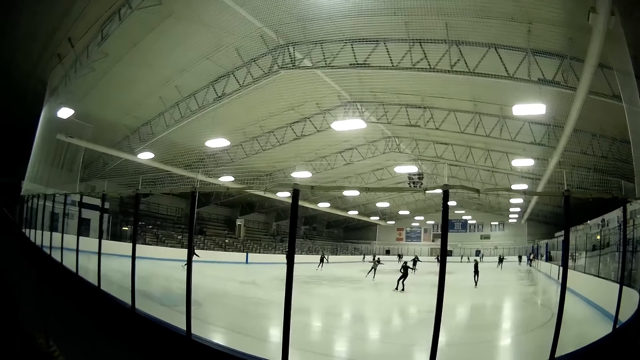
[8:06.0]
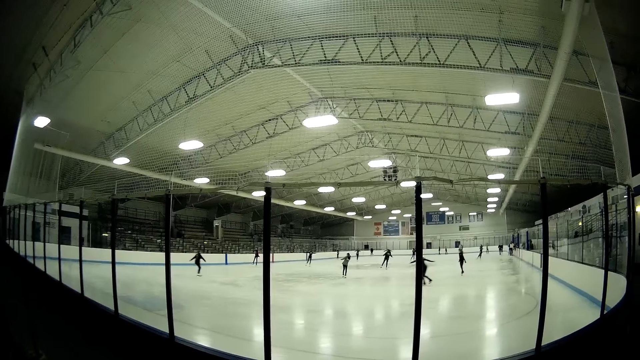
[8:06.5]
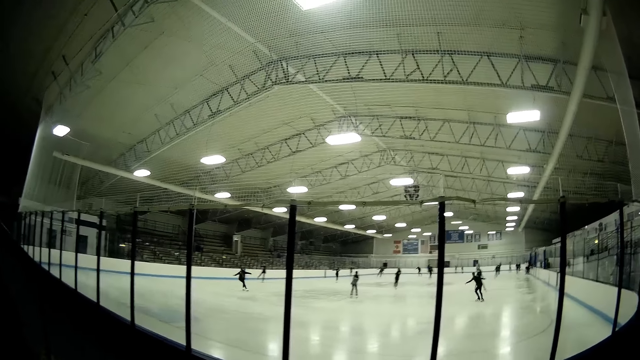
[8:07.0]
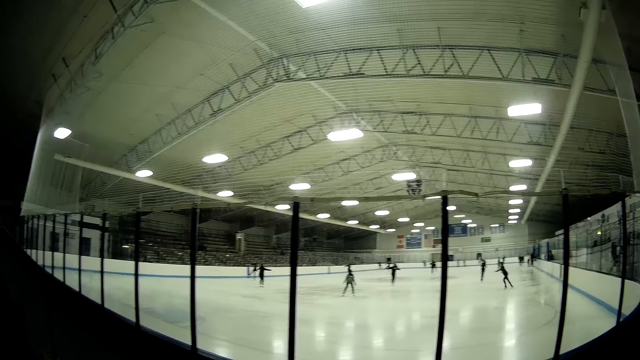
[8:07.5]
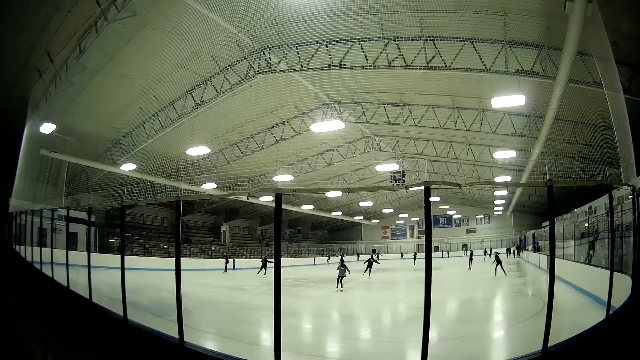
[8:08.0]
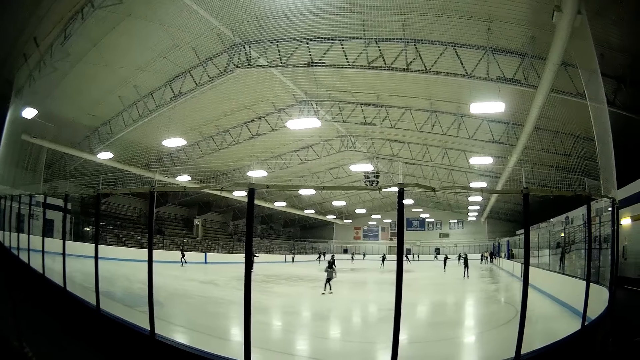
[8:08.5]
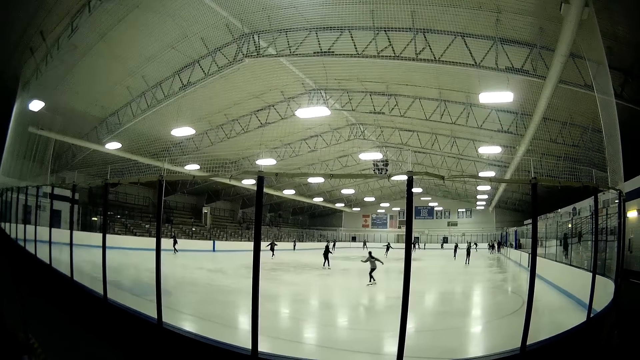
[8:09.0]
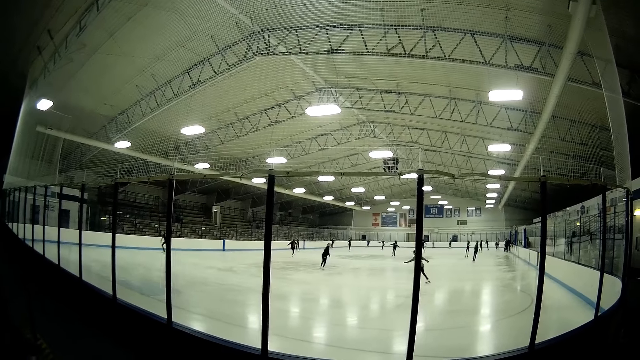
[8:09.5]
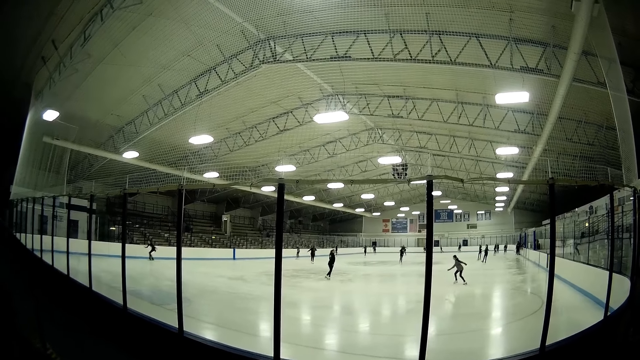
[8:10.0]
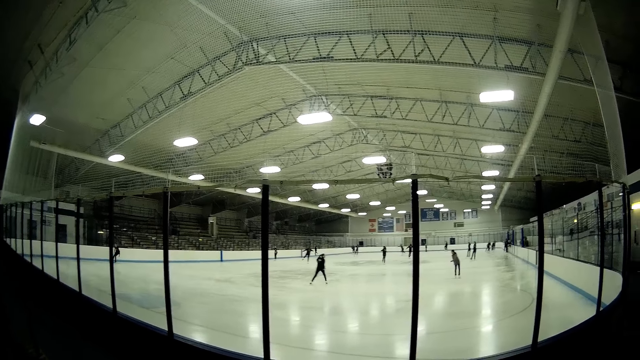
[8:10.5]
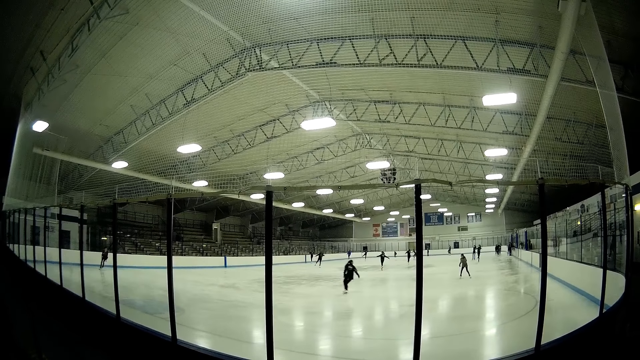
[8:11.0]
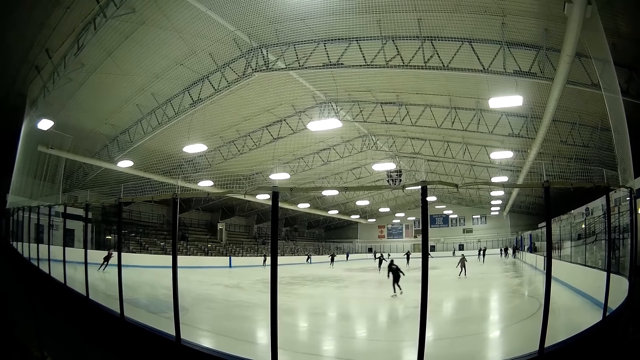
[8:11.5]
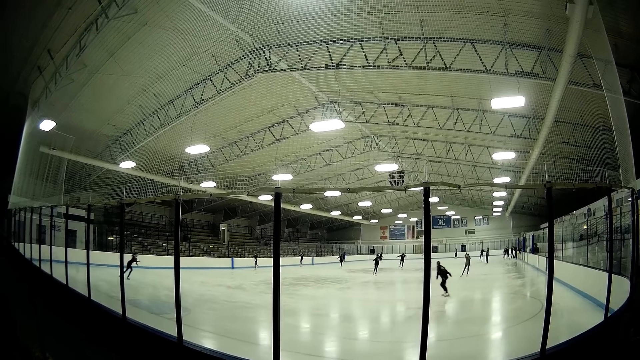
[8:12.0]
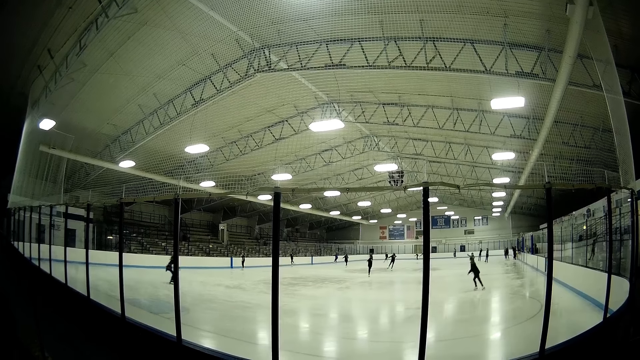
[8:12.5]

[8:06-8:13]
The camera wearer looks at skaters.

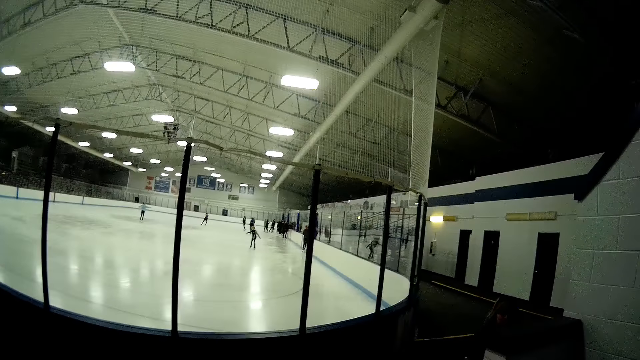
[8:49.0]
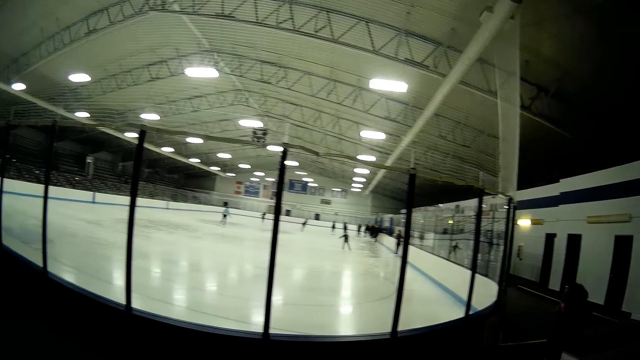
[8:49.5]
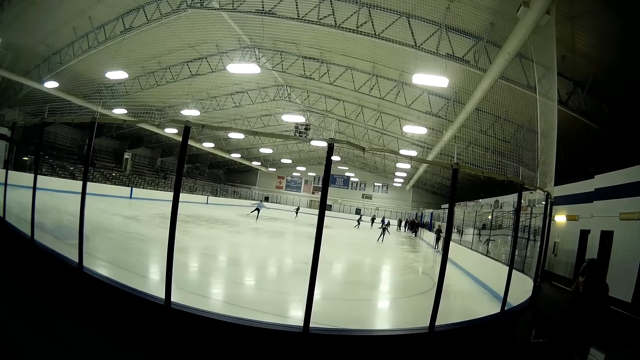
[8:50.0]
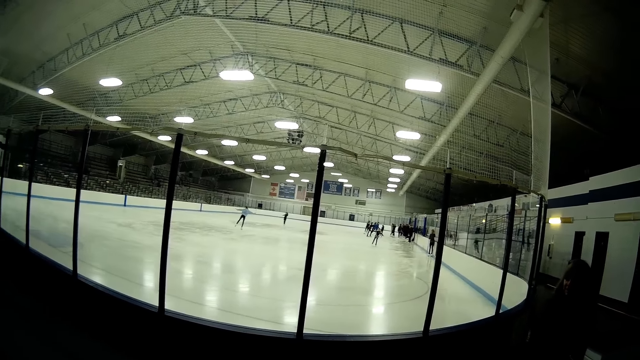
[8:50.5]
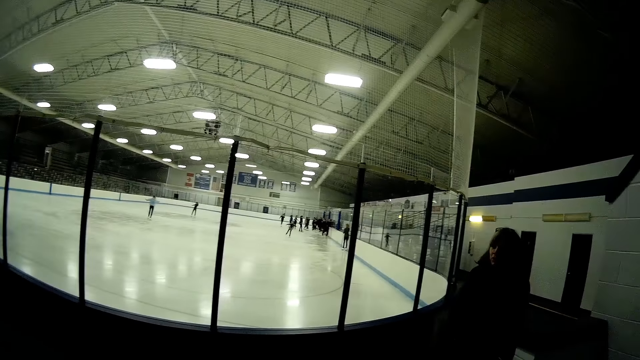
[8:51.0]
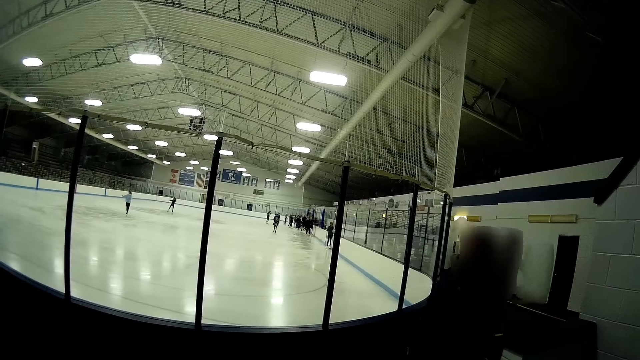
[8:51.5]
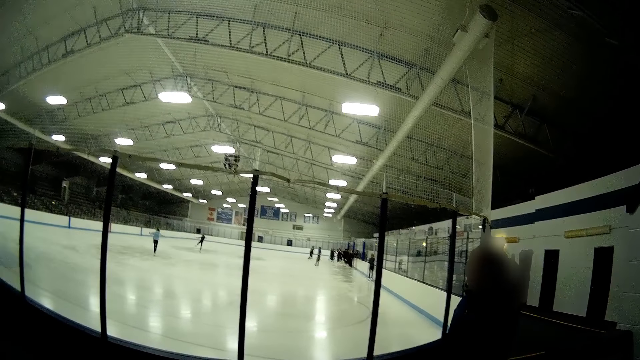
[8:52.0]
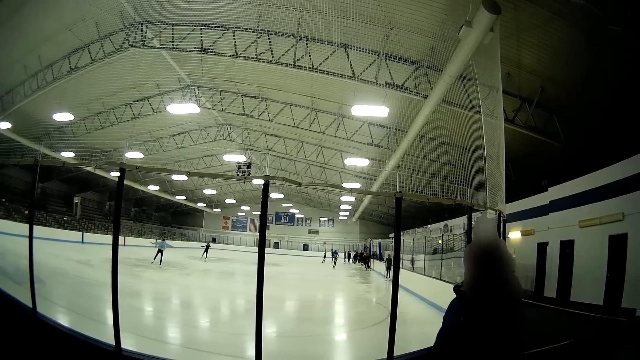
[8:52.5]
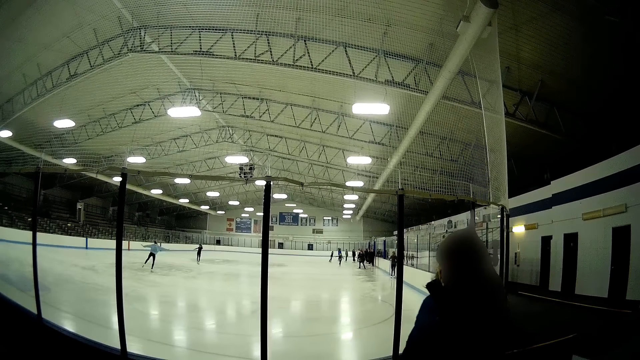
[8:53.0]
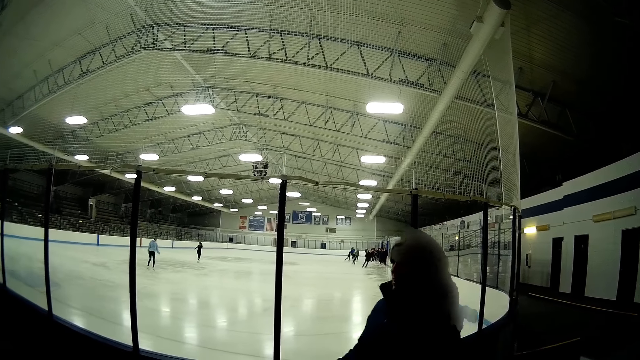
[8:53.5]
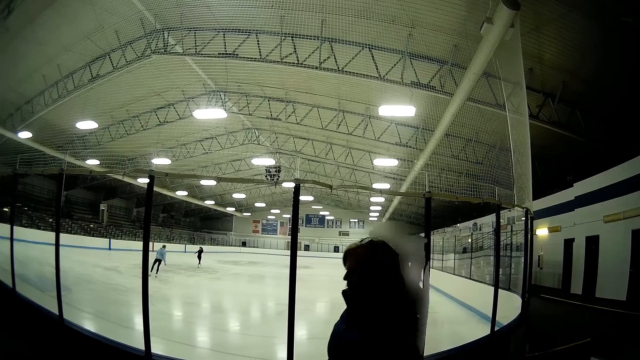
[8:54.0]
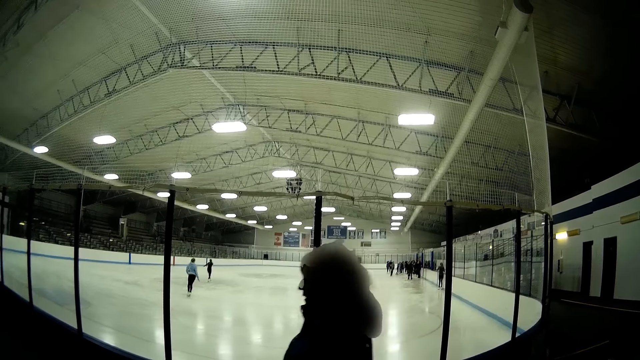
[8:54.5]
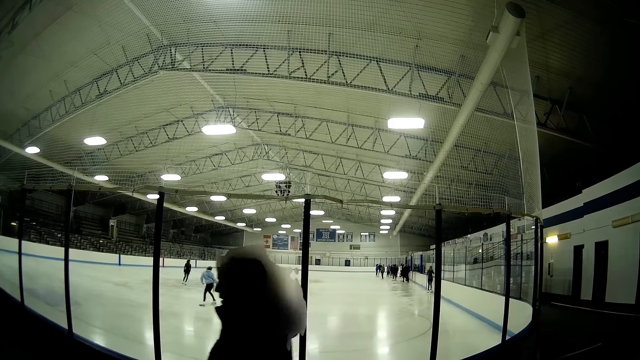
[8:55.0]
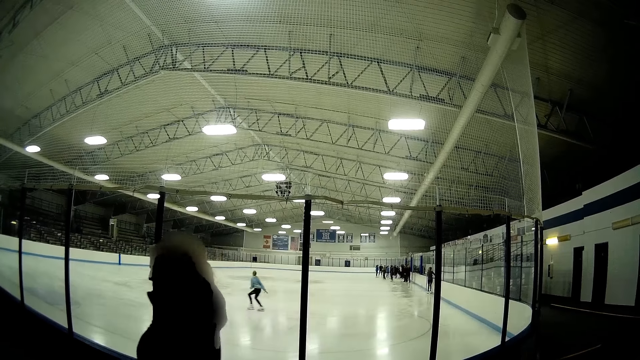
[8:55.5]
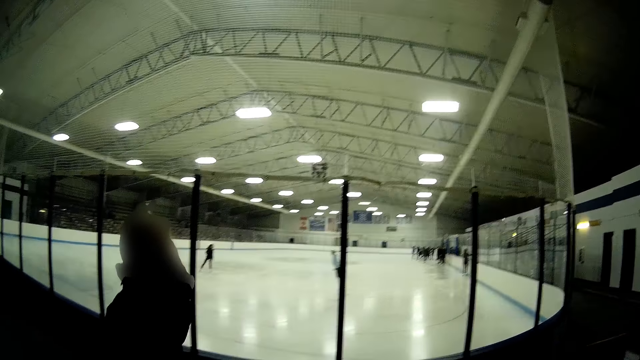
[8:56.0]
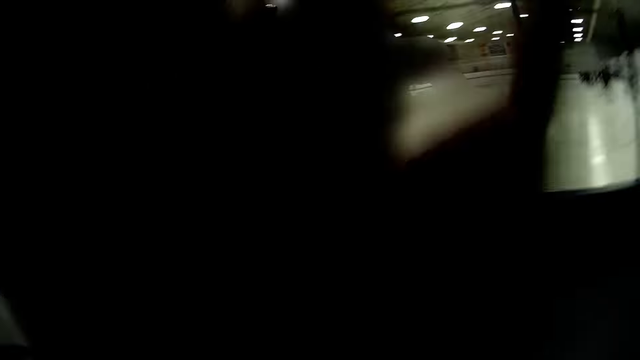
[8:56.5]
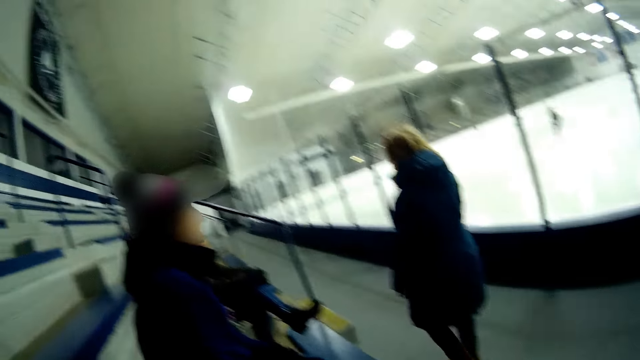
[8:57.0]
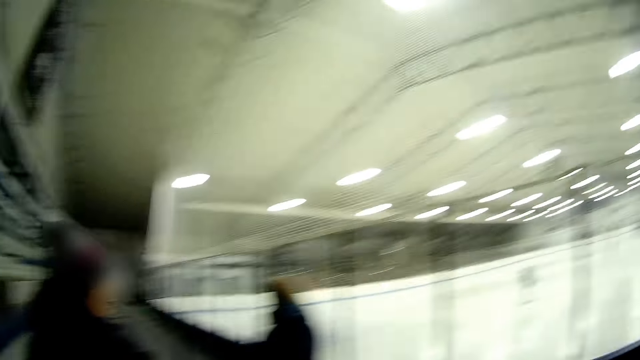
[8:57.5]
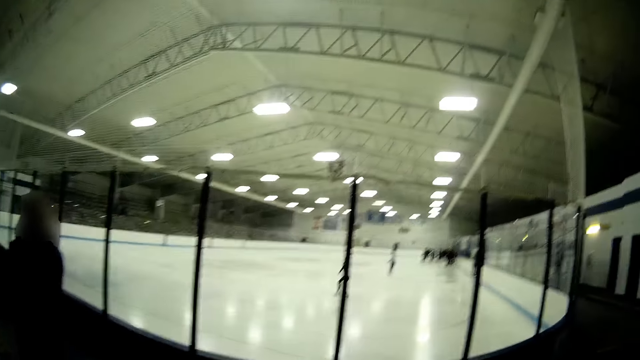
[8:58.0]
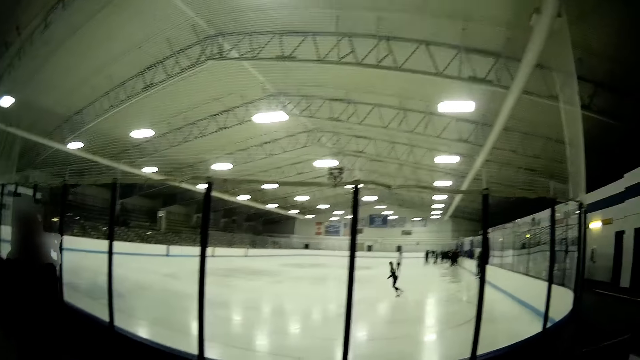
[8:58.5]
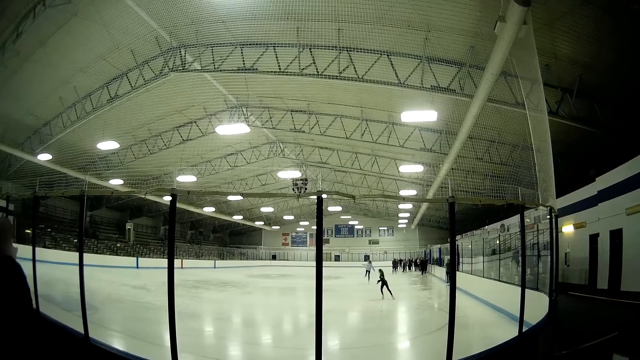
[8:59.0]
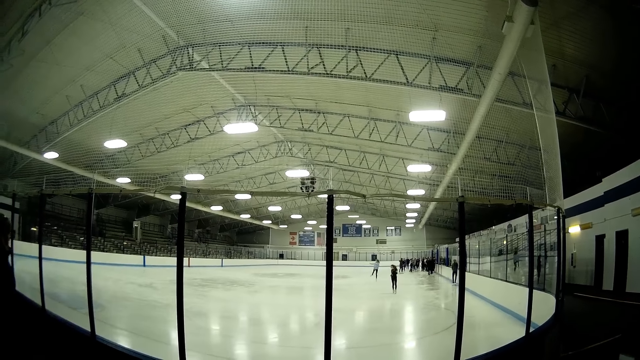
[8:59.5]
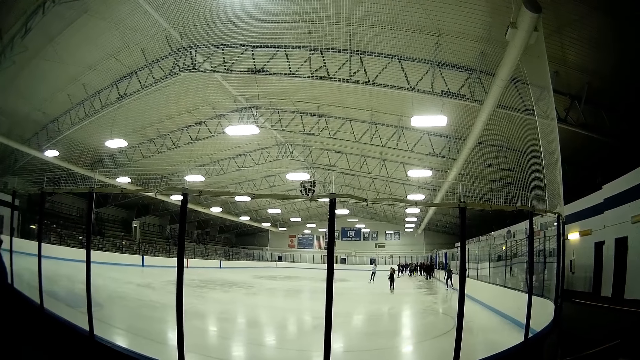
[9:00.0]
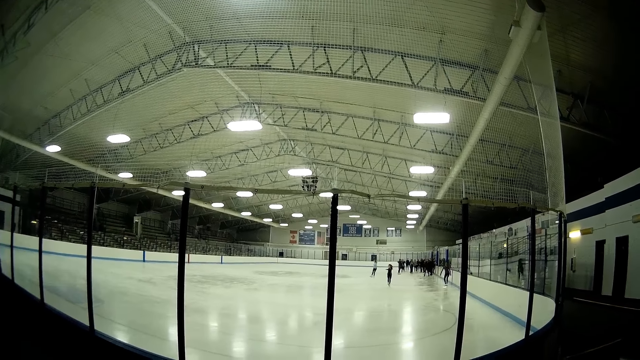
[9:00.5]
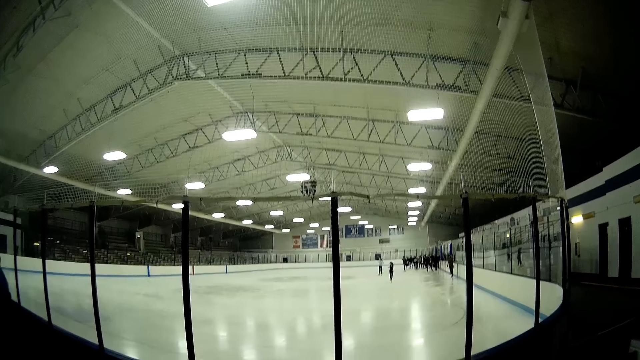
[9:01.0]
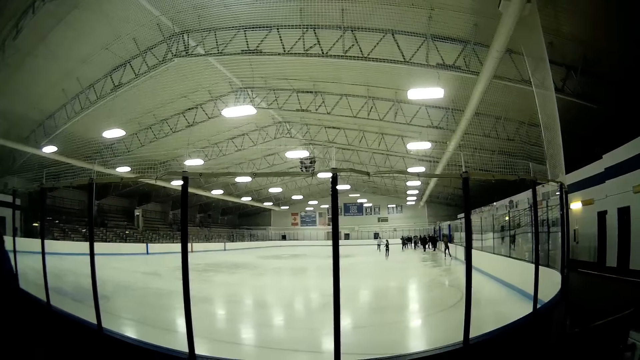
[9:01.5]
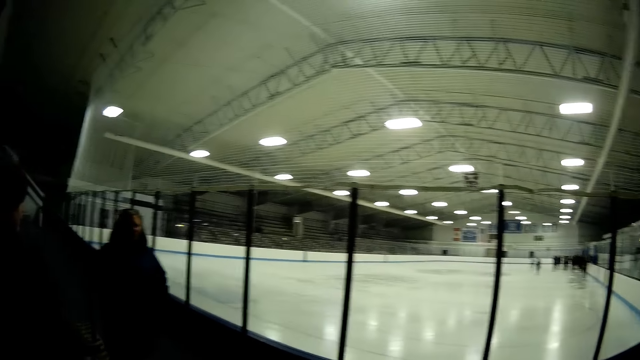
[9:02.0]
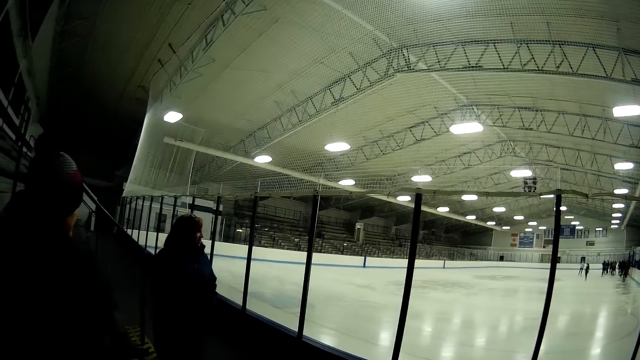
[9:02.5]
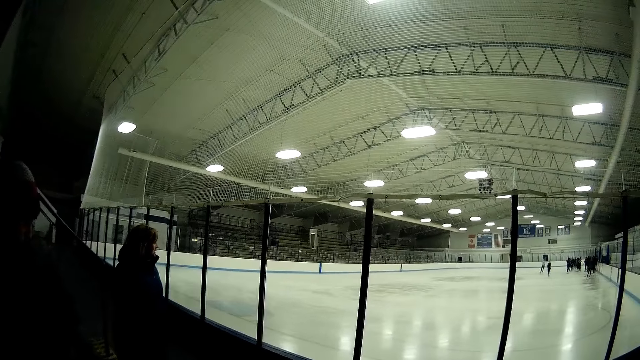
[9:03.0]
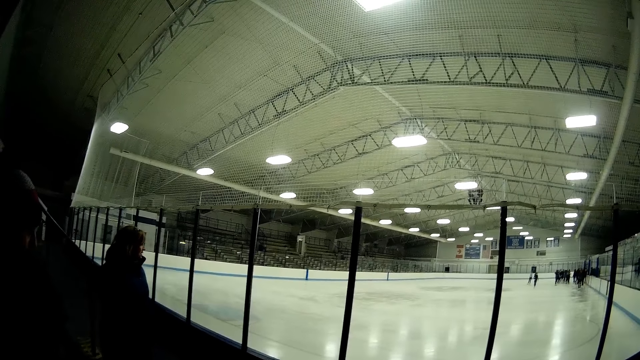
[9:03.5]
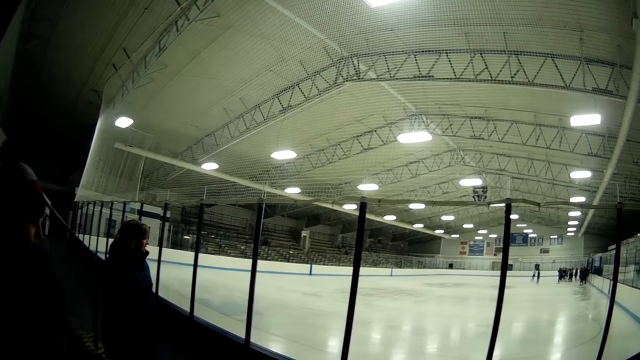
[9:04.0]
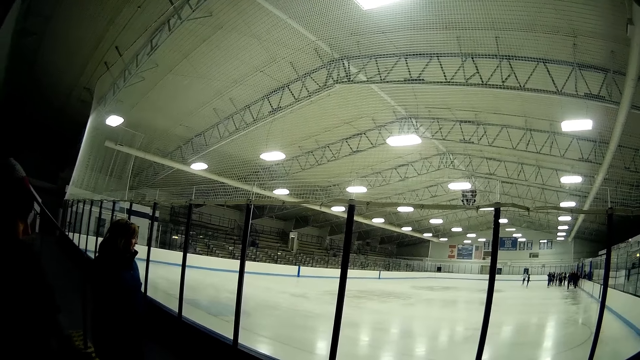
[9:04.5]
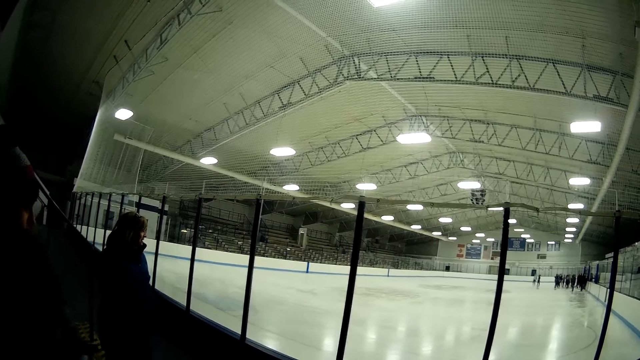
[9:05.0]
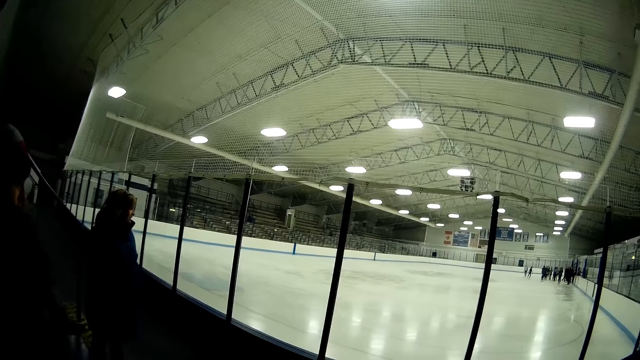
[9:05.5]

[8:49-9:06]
The camera wearer looks around. They move their arm. They raise their hand. They look around.
